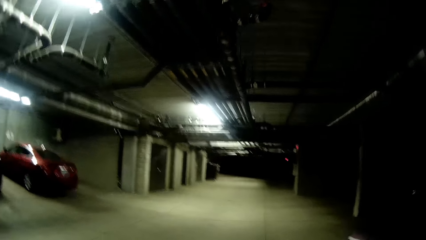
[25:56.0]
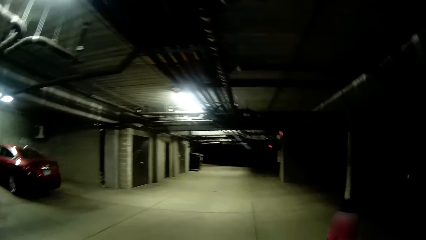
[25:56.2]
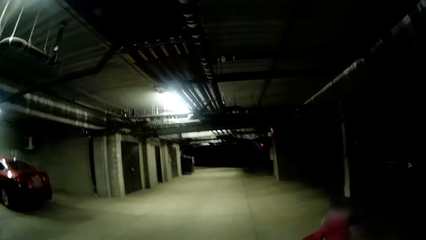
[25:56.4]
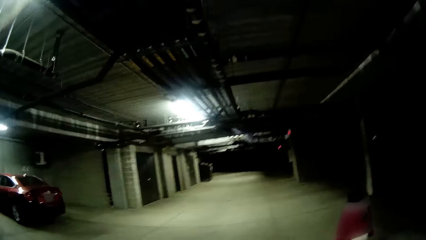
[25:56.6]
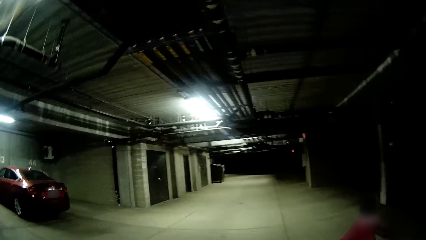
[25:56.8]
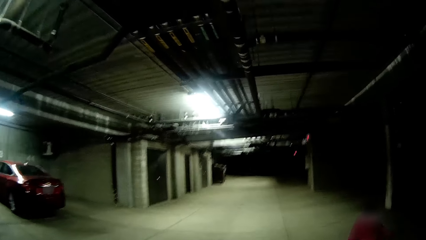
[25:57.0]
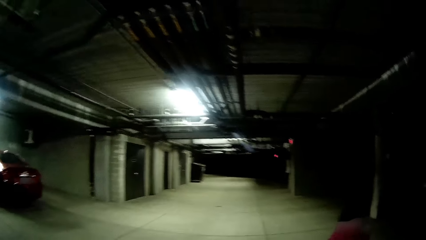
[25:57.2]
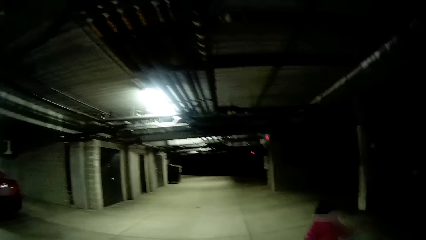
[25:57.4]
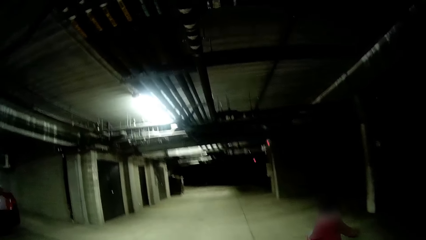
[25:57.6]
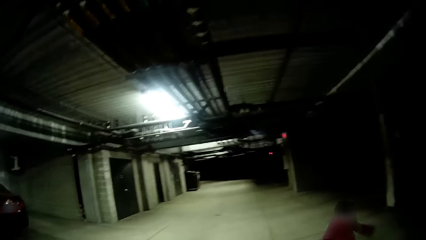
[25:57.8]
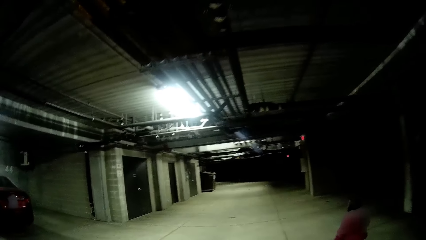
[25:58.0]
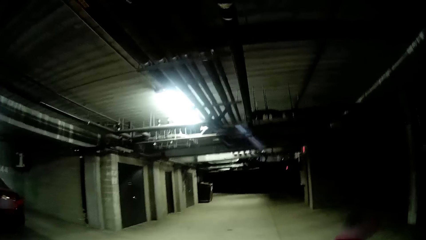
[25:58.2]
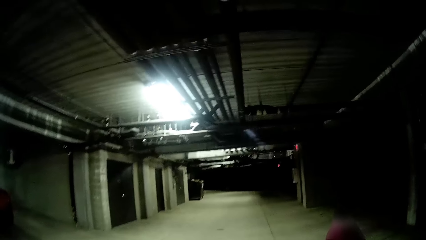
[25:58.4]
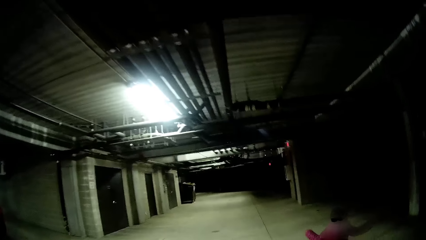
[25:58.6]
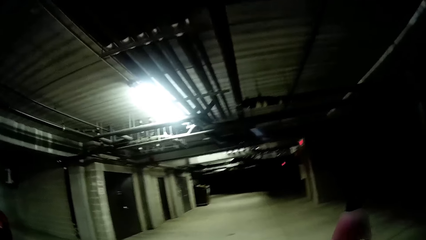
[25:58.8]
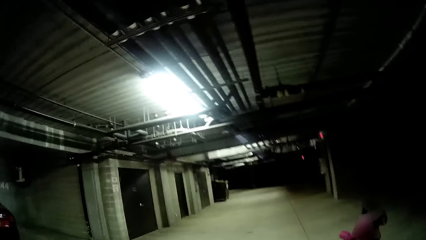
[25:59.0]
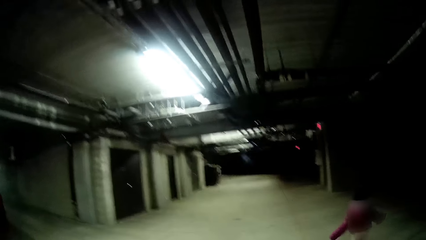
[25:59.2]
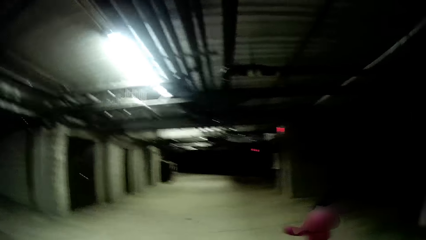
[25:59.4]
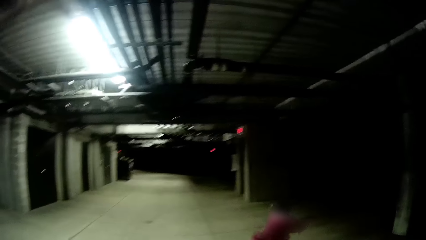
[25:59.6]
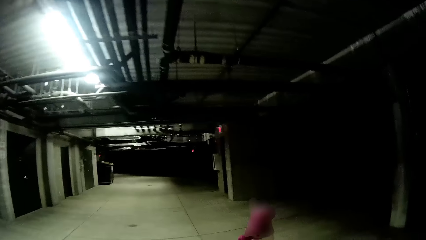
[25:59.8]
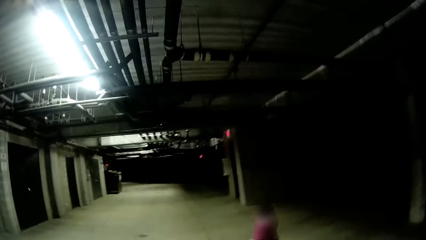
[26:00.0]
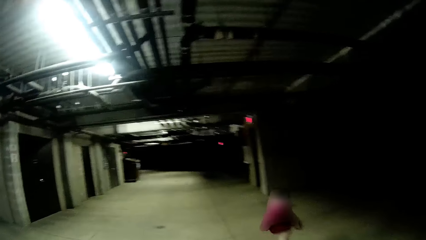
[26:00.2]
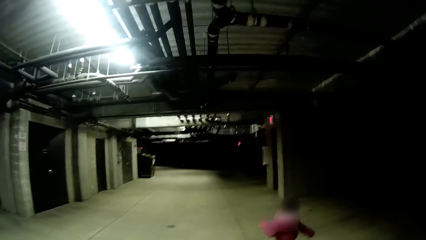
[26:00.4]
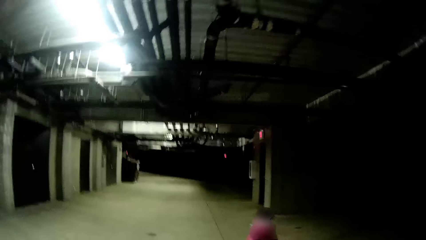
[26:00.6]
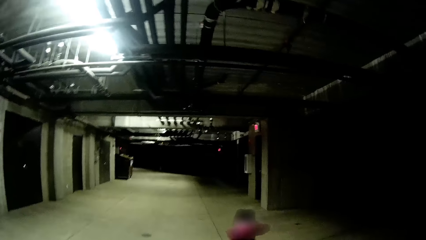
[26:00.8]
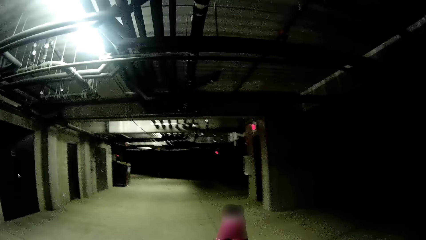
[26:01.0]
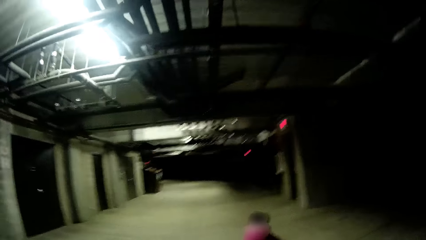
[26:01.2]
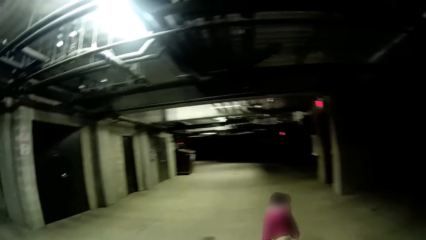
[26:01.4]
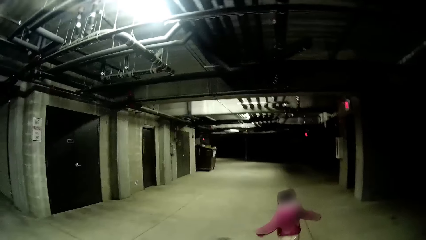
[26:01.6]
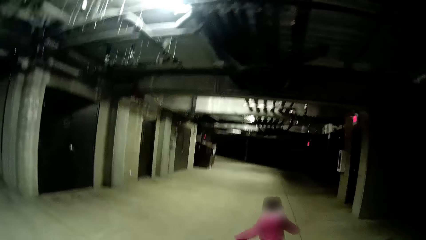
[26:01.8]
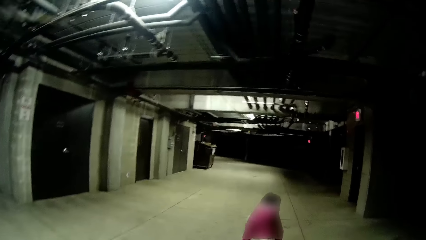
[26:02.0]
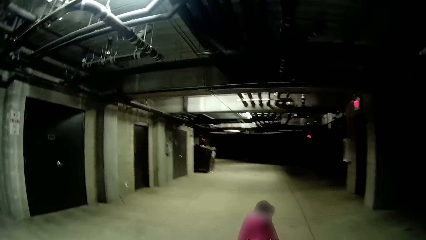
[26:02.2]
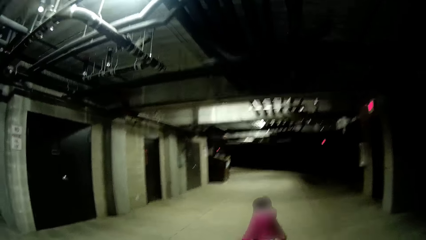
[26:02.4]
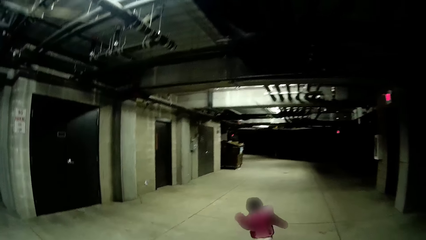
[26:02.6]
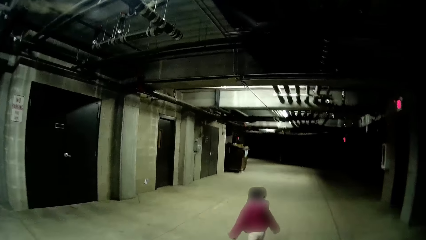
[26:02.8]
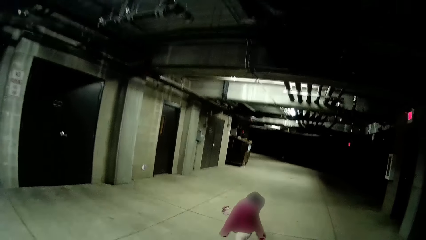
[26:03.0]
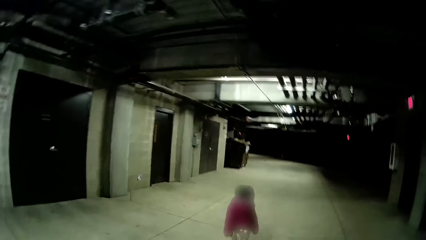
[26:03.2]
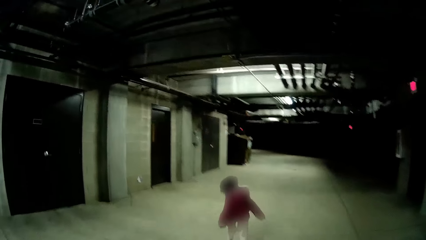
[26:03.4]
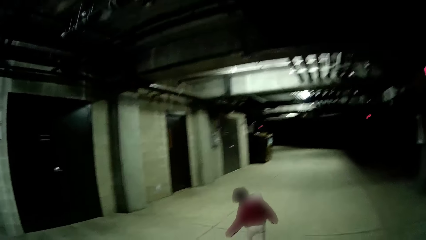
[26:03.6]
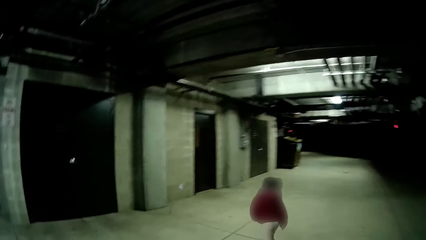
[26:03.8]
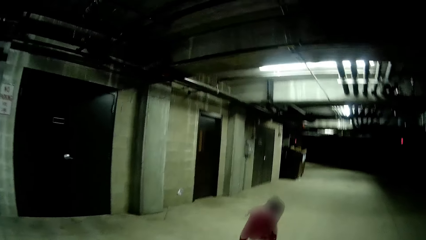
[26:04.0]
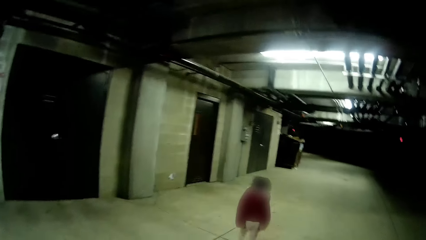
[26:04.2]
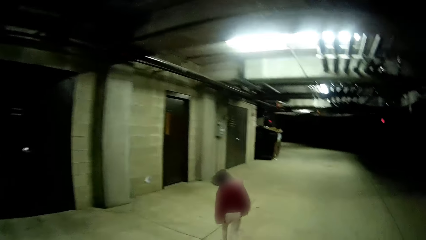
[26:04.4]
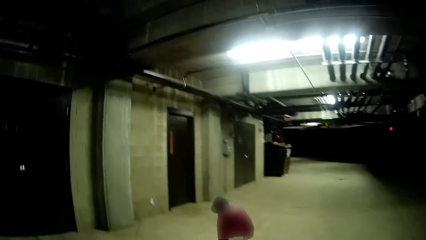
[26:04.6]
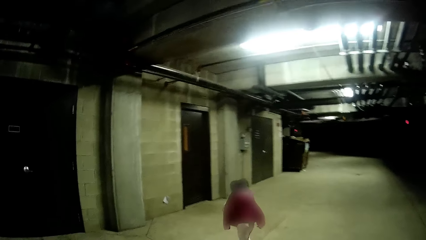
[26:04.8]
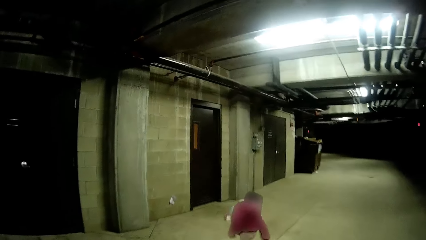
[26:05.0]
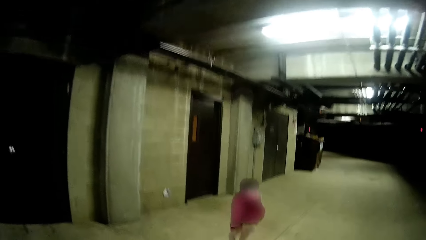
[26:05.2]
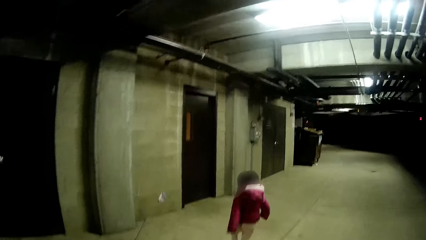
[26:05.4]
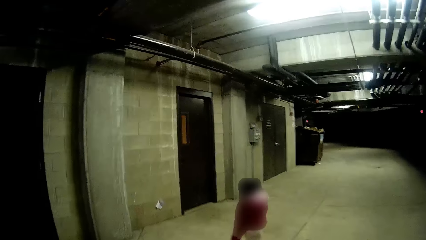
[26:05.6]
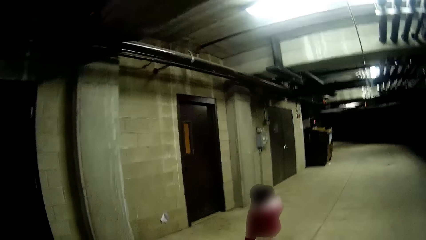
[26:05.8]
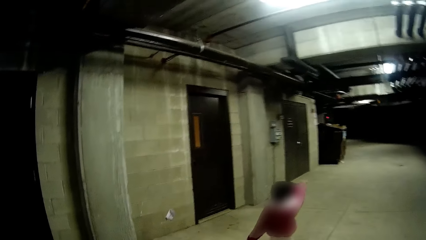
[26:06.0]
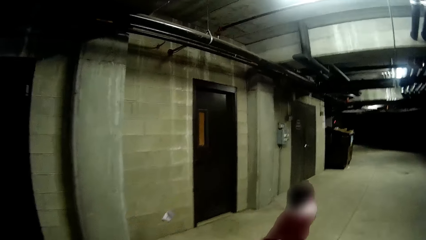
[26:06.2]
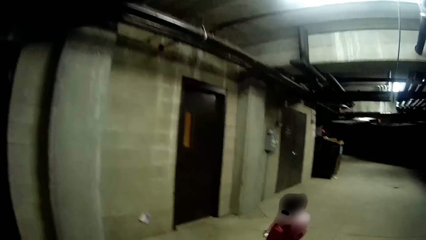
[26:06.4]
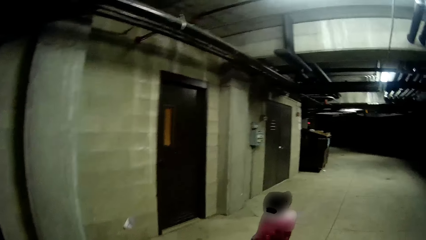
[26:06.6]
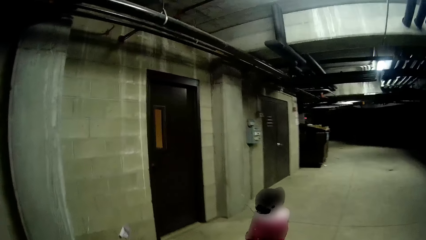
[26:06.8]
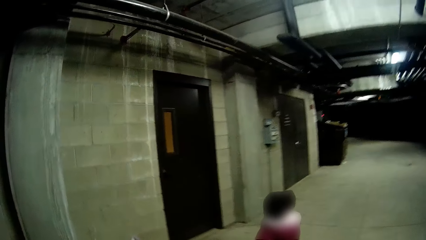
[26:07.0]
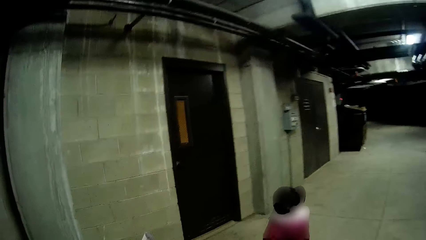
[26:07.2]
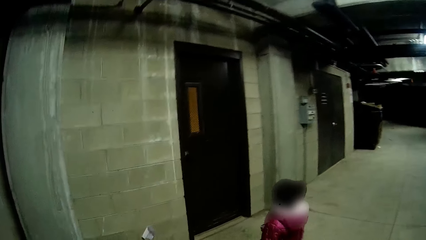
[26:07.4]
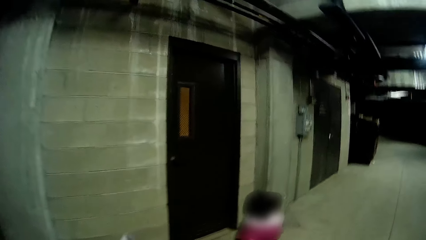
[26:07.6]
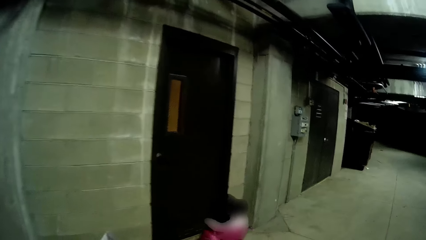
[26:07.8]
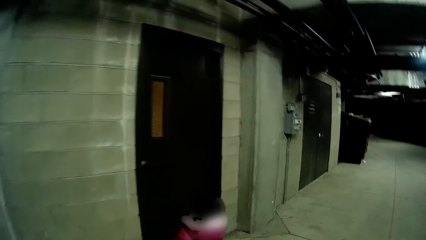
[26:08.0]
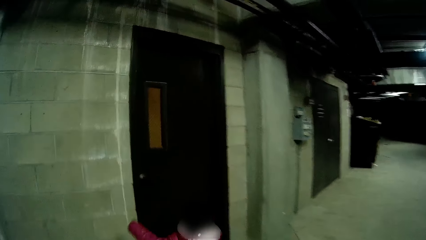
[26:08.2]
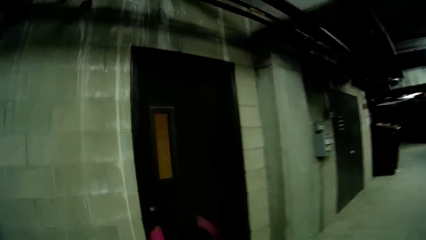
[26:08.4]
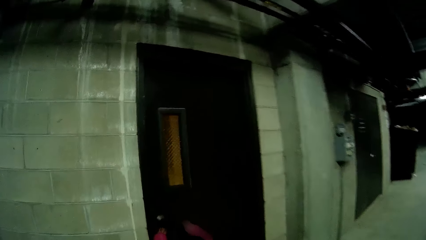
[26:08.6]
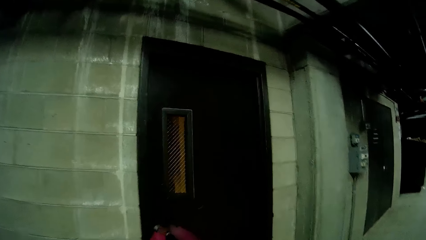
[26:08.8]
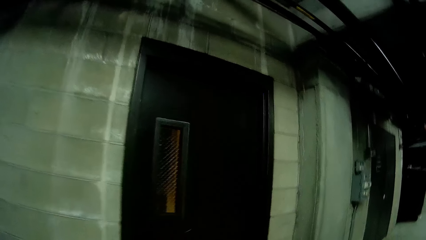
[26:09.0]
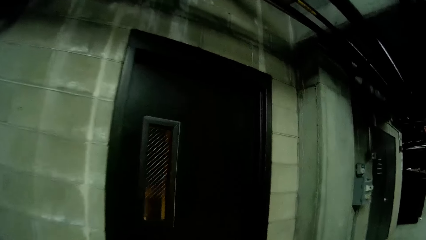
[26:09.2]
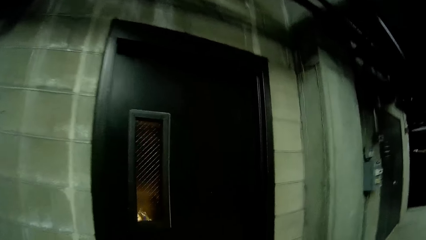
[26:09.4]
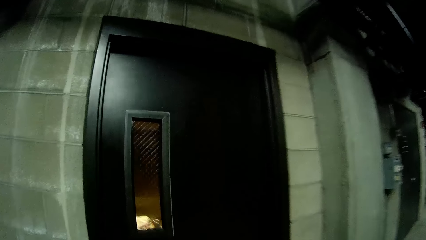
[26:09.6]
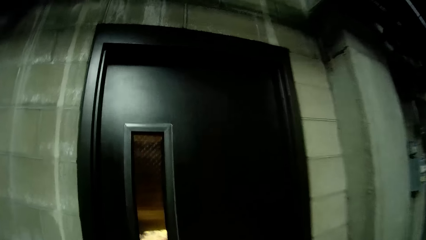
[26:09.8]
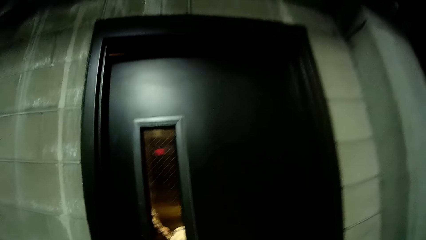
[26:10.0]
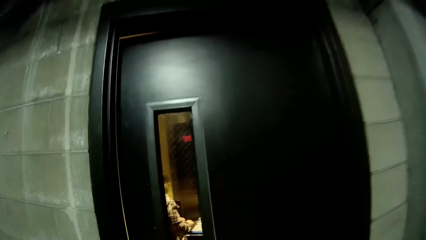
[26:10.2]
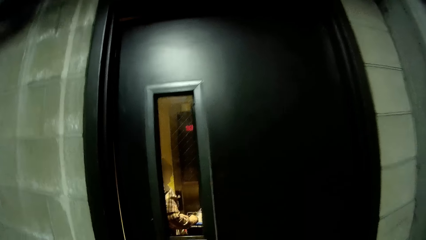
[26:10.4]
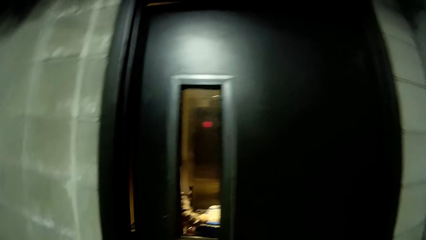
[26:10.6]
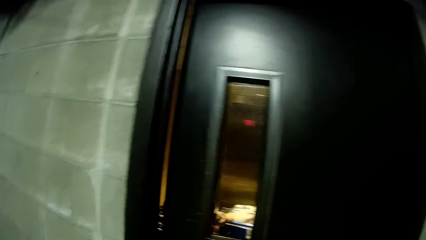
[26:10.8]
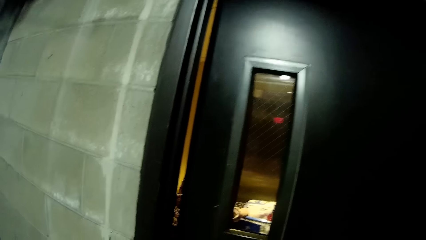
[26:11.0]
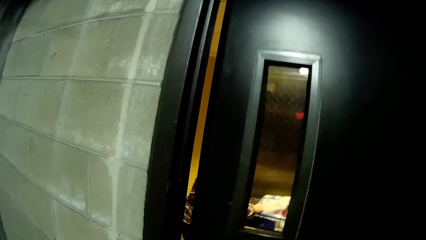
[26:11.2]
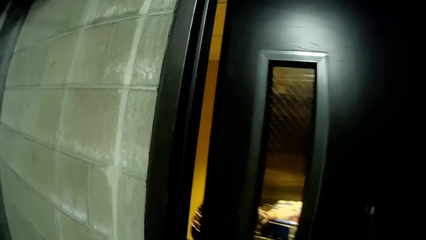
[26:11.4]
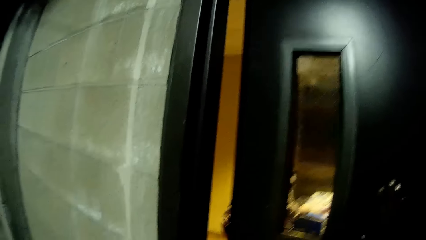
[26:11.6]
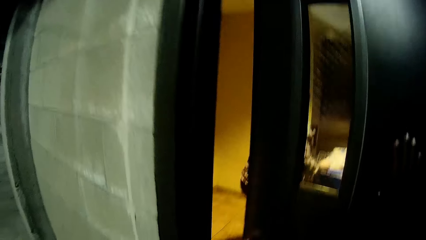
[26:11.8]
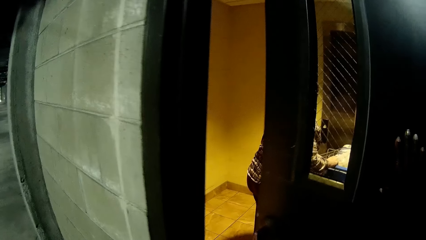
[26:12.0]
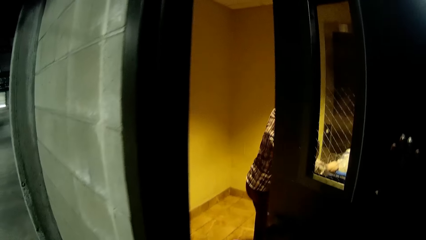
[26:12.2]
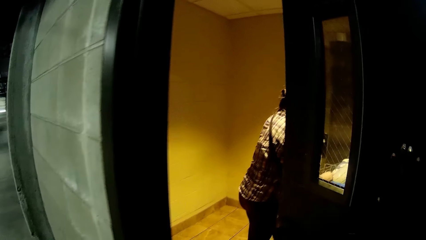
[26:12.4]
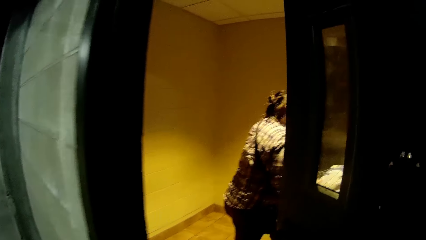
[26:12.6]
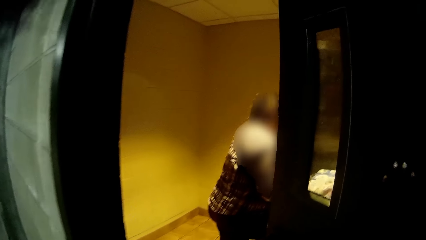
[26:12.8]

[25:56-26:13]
The camera wearer converses with a child. The child plays around the parking lot. The child opens the door. The camera wearer stares at the door.
